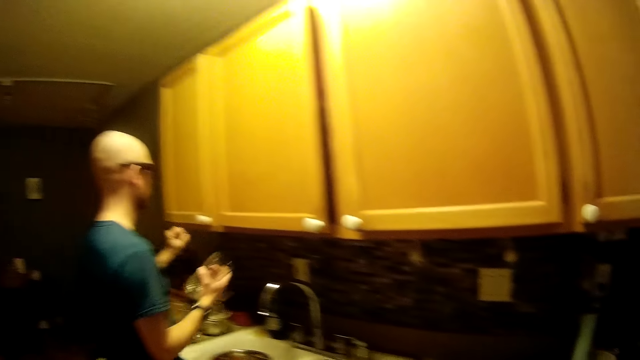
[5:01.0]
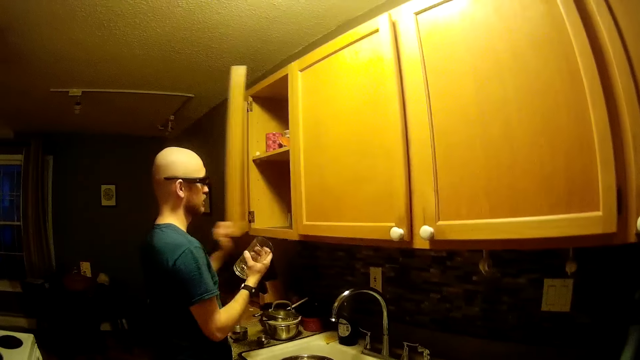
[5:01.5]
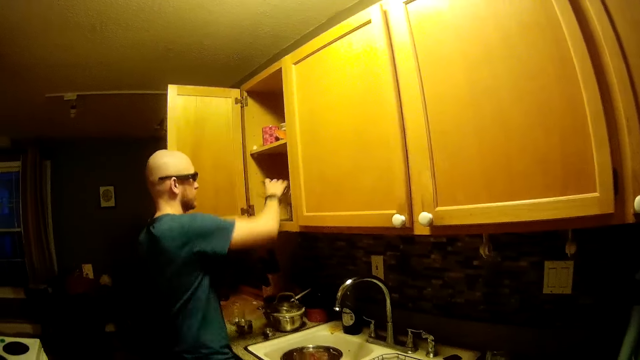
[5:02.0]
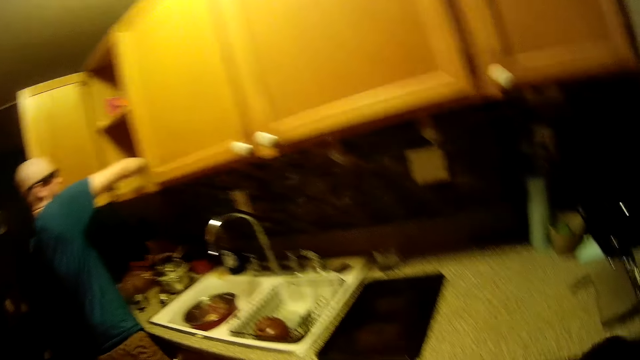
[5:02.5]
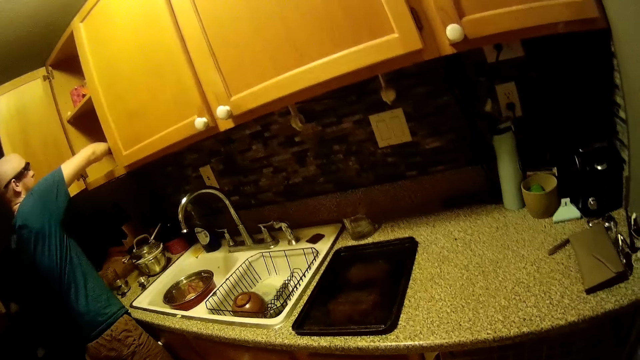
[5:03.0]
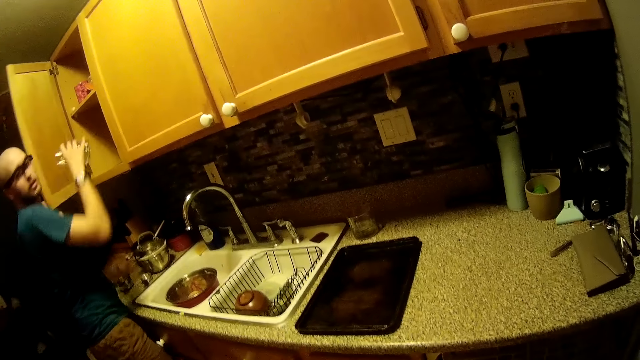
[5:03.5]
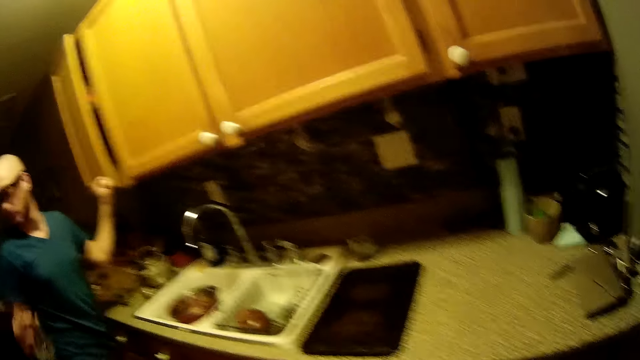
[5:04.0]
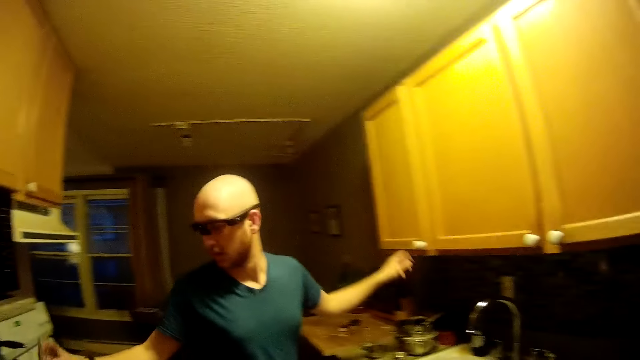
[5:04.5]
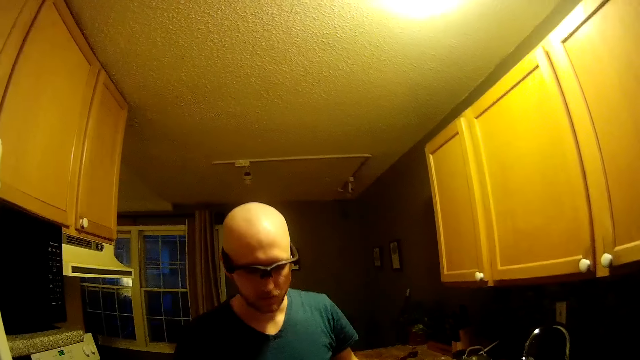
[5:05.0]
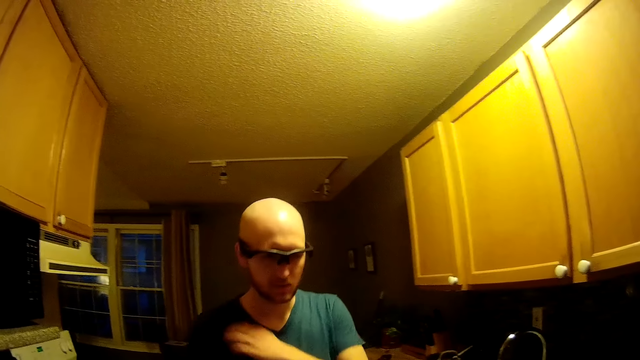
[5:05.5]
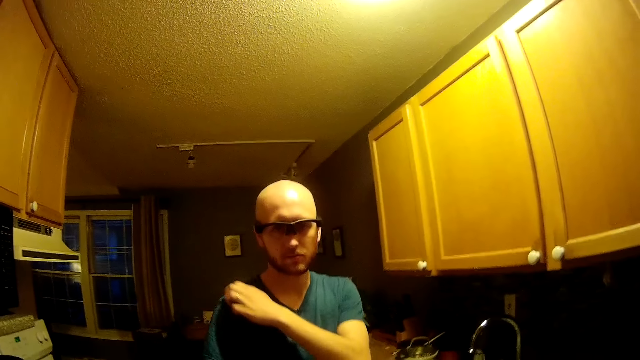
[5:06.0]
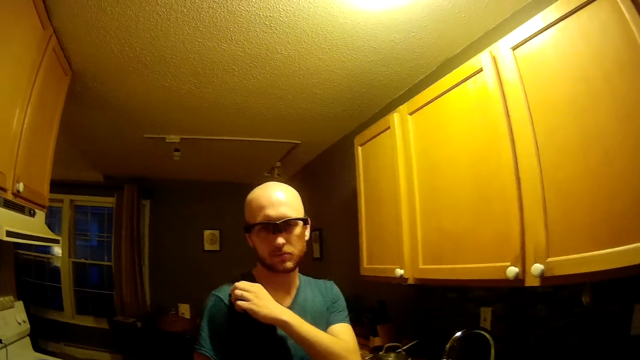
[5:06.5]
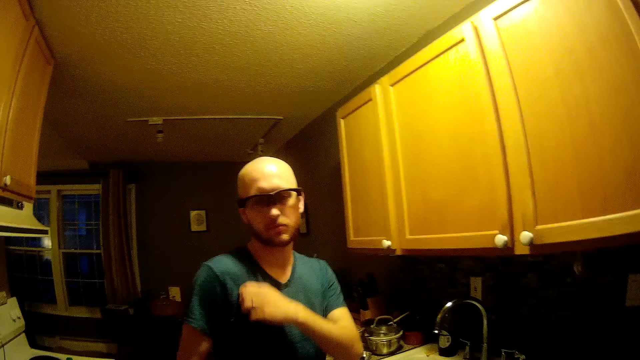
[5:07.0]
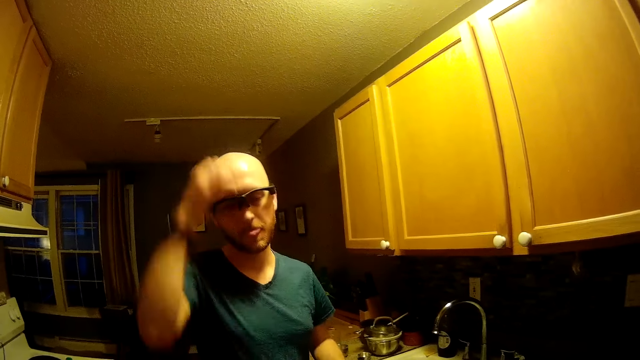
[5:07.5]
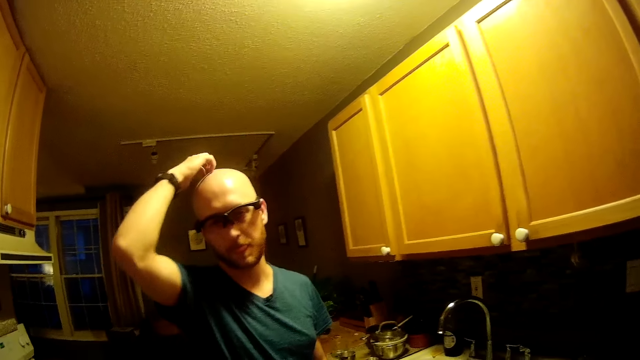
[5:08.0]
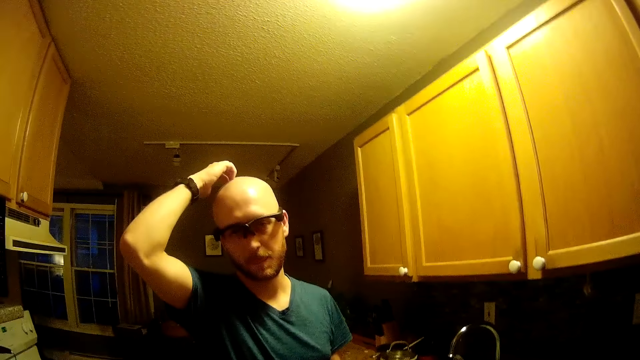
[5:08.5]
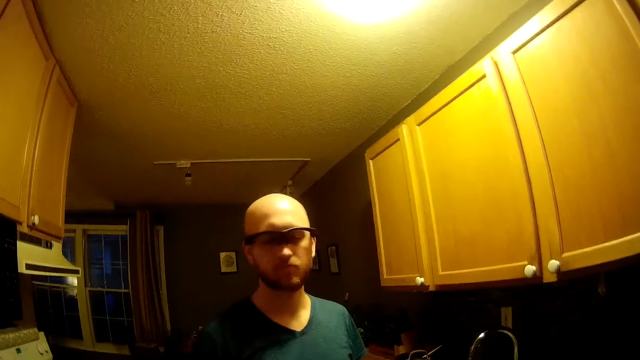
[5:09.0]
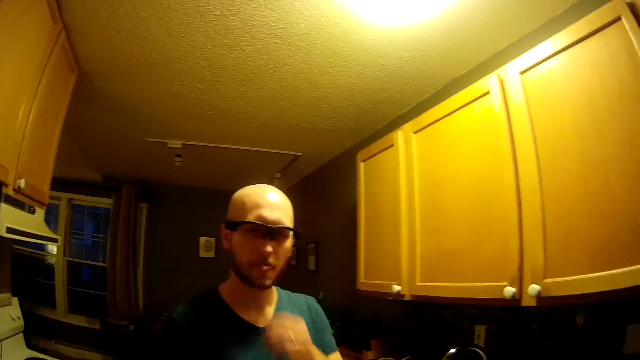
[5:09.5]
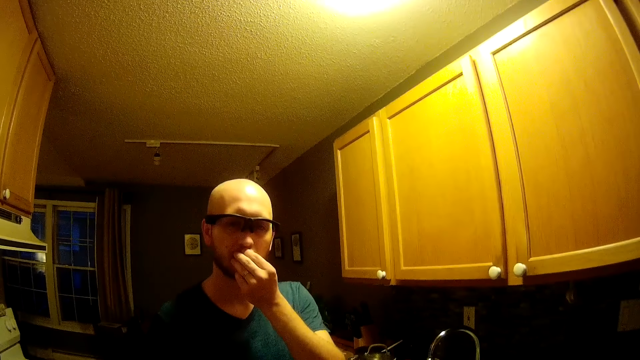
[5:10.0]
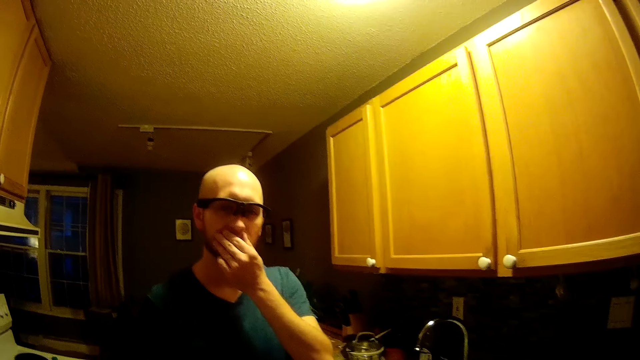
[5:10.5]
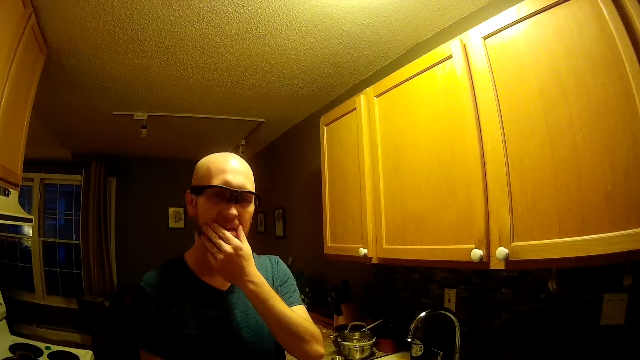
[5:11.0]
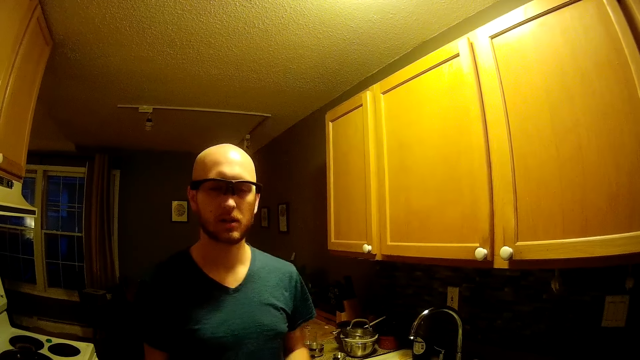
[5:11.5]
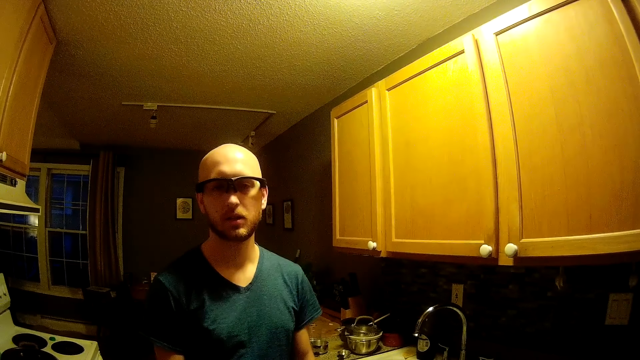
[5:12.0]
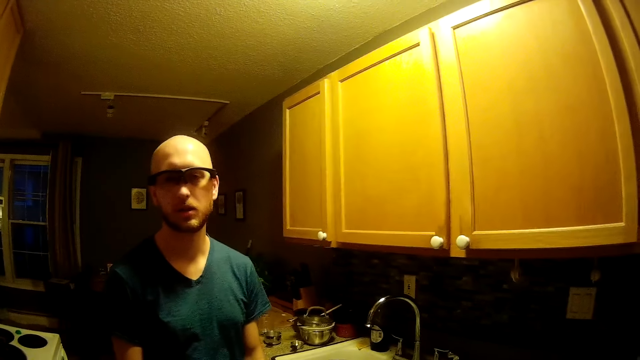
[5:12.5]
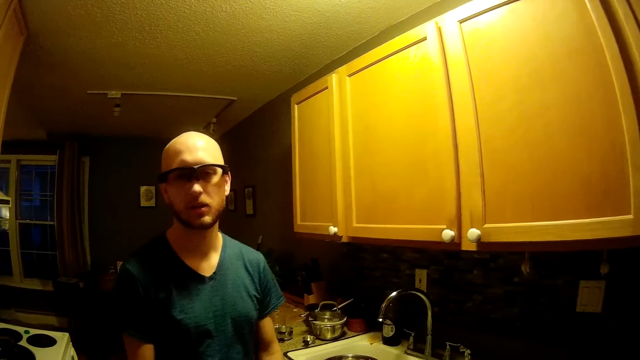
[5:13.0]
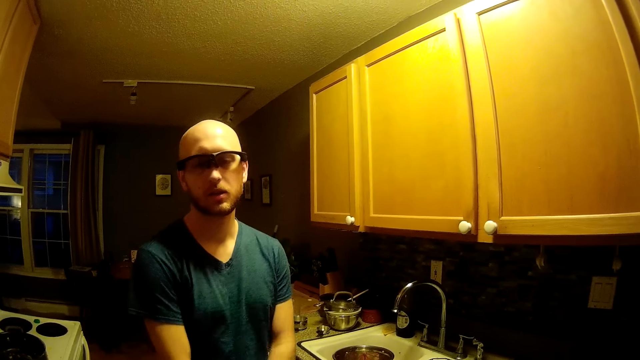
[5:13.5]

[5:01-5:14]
The camera wearer talks to a man. The man opens the upper kitchen cabinet door with his left hand, puts the glass cup into the upper kitchen cabinet with his right hand, picks up a glass cup from the upper kitchen cabinet with his right hand, closes the upper kitchen cabinet door with his left hand, and places the glass cup on the kitchen counter top with his right hand. He scratches his right shoulder with his left hand. He scratches his scalp with his right hand. He moves his left hand along his mouth.

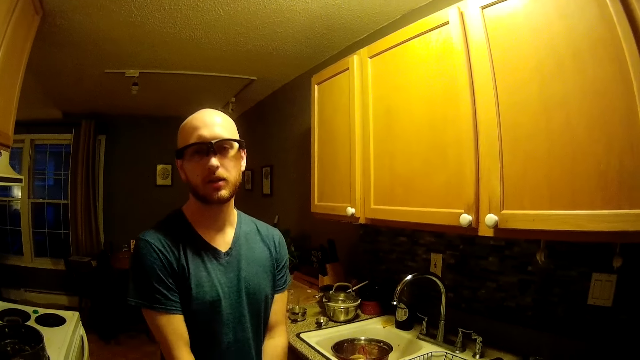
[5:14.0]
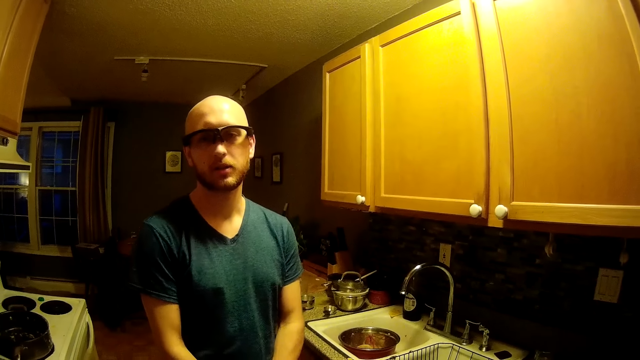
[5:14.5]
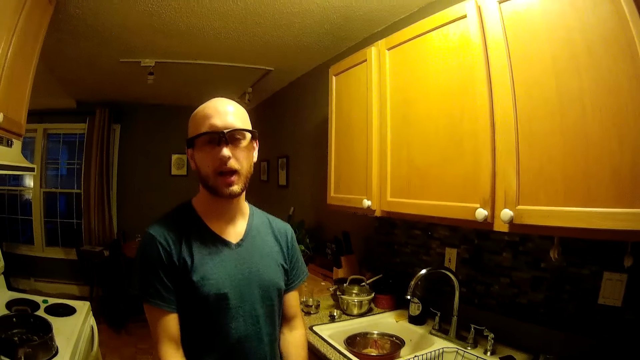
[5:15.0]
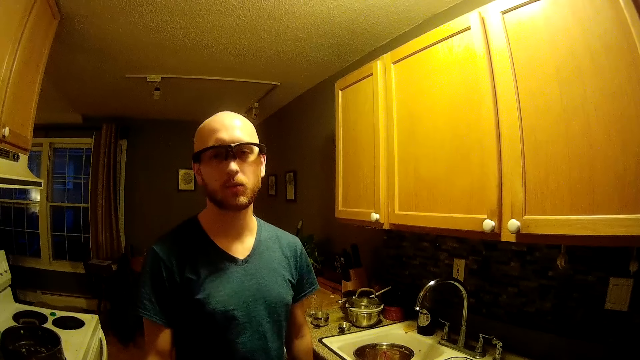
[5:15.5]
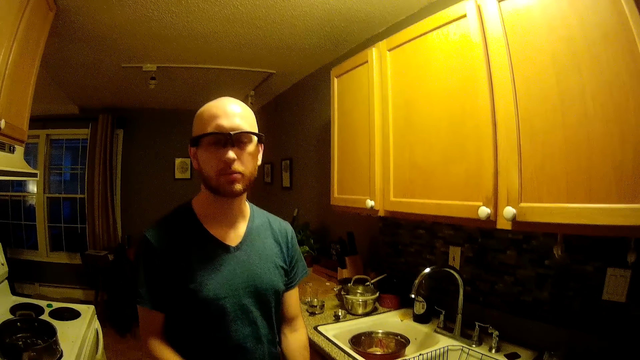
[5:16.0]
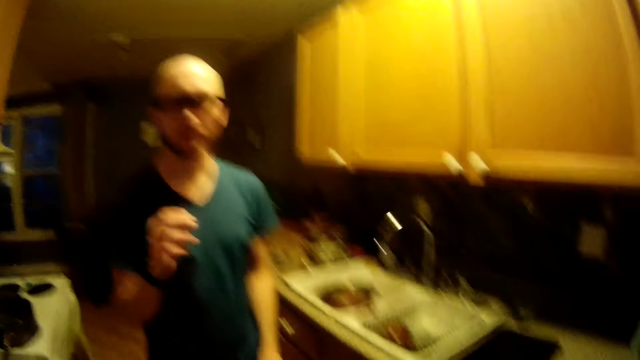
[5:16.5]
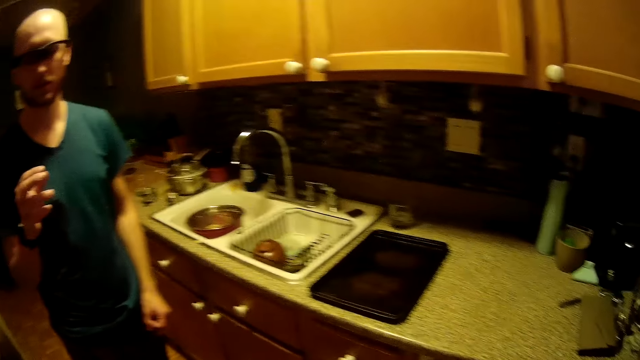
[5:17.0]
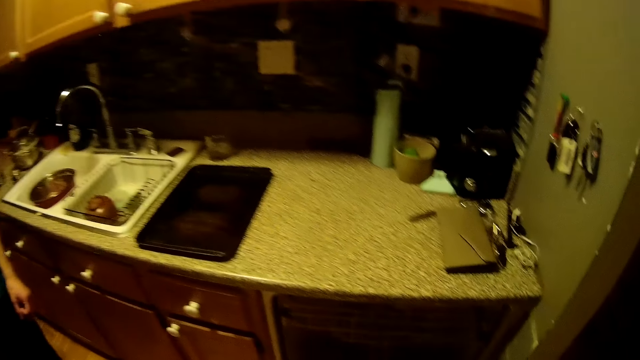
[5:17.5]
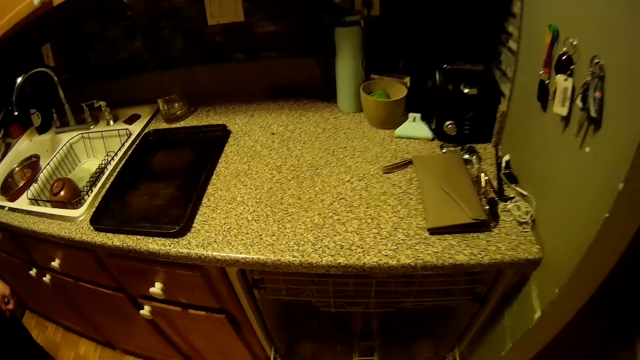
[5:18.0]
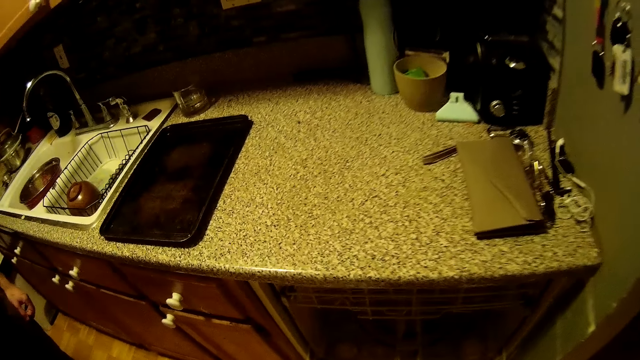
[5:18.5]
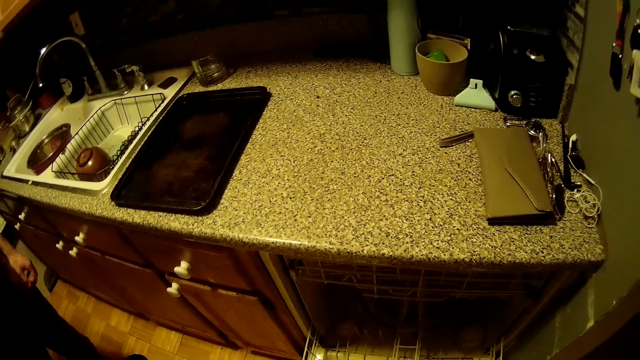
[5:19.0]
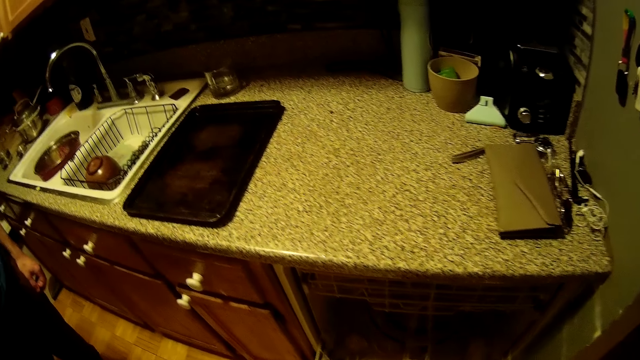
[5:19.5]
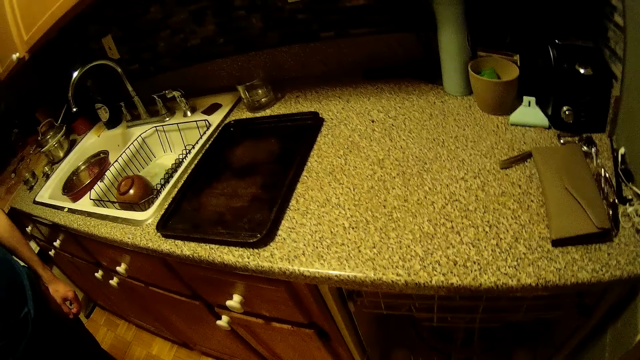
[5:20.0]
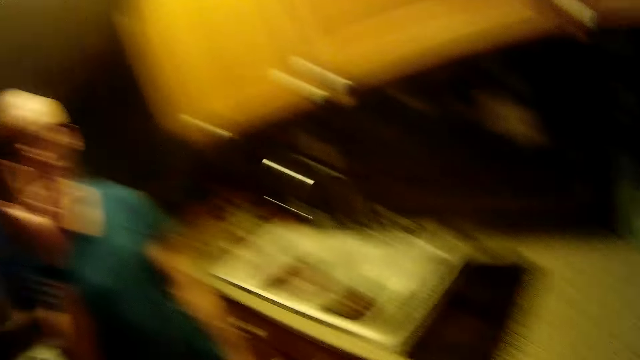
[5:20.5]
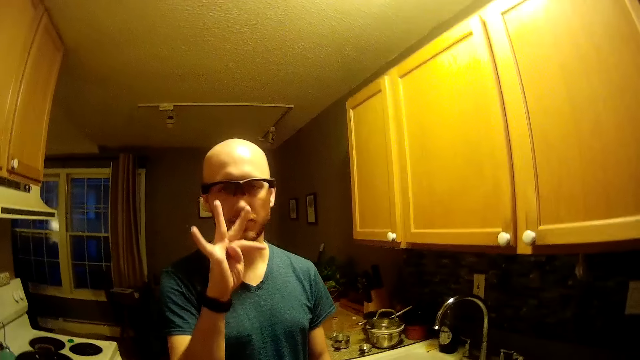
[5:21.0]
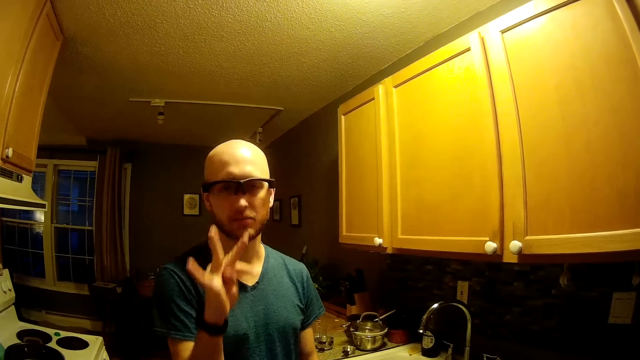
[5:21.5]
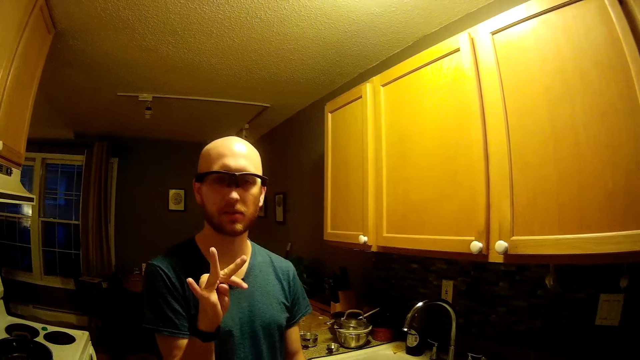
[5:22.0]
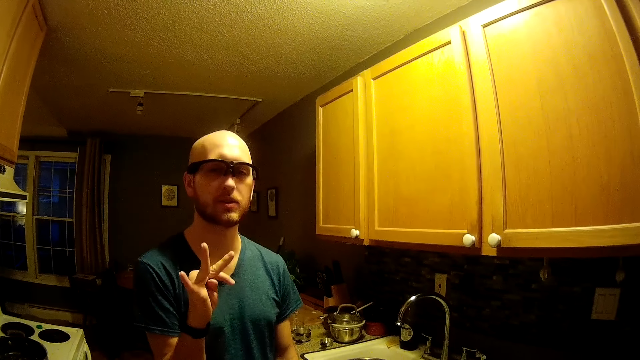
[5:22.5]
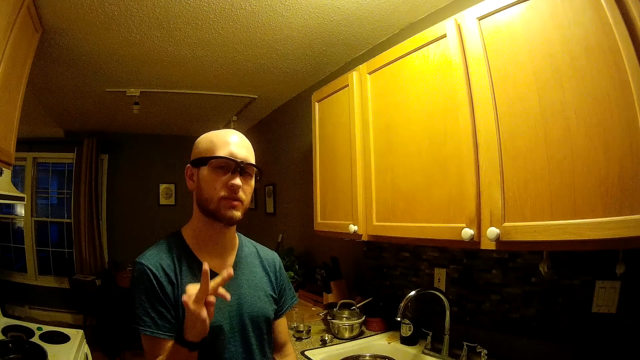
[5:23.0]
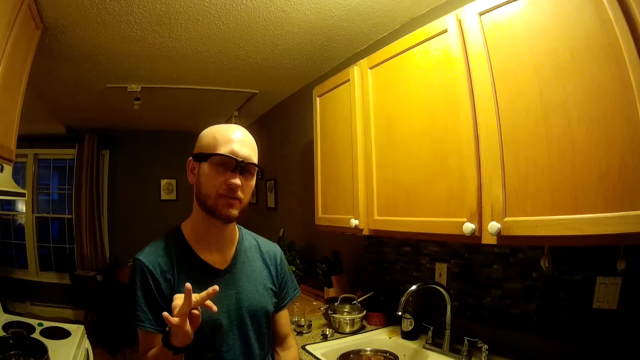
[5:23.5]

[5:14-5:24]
A man talks to the camera wearer. The man gesticulates with his right hand.
